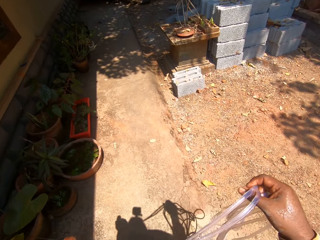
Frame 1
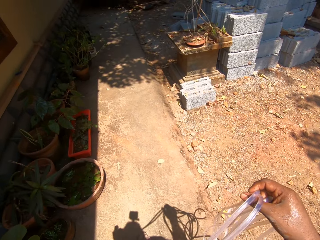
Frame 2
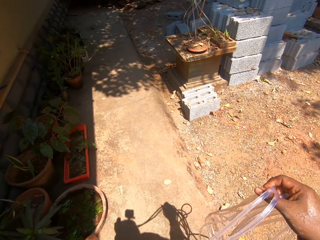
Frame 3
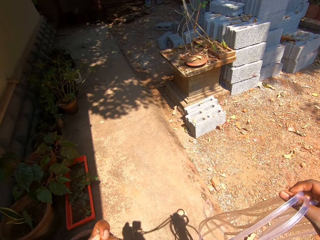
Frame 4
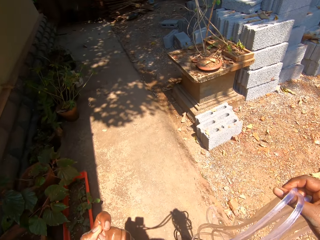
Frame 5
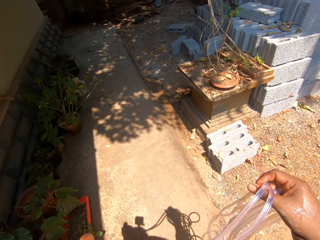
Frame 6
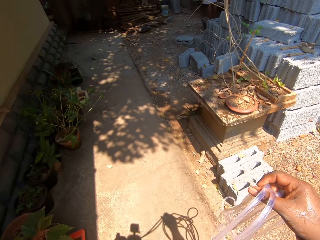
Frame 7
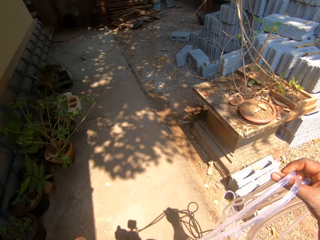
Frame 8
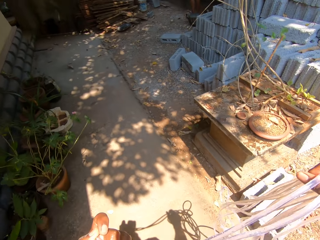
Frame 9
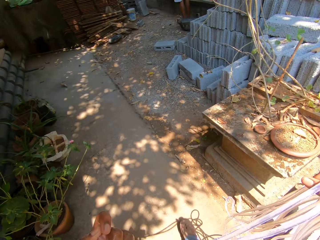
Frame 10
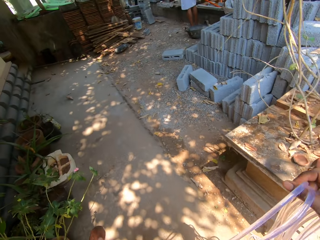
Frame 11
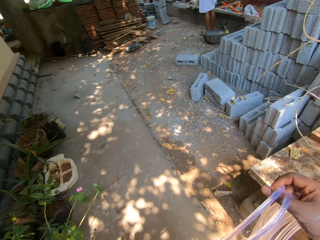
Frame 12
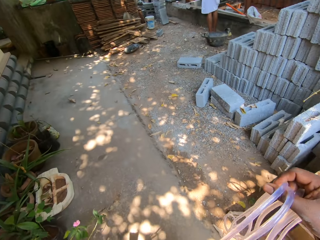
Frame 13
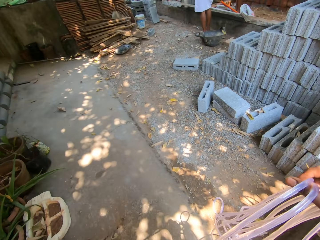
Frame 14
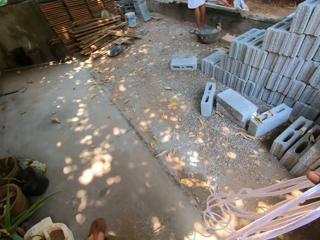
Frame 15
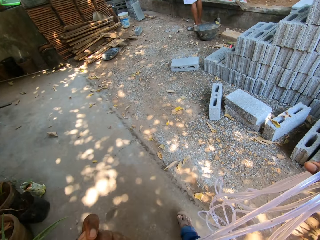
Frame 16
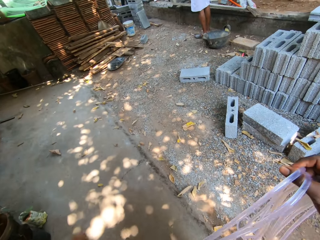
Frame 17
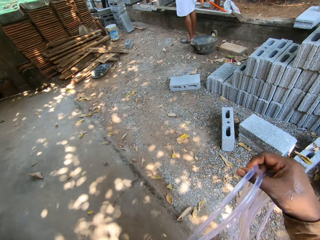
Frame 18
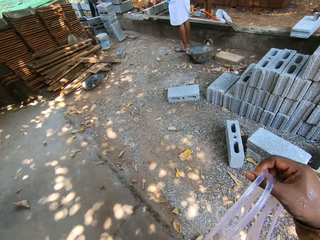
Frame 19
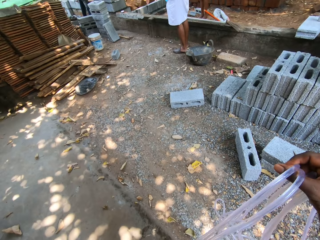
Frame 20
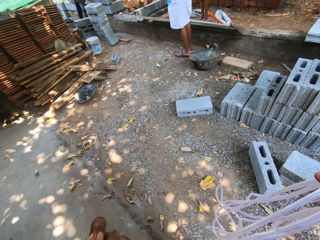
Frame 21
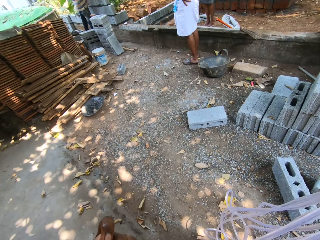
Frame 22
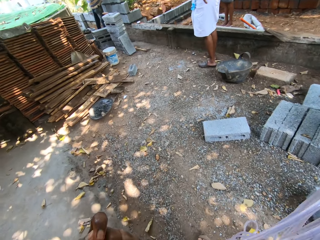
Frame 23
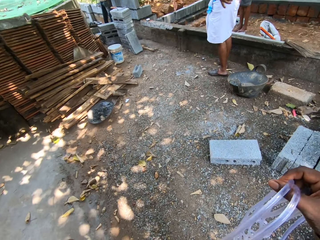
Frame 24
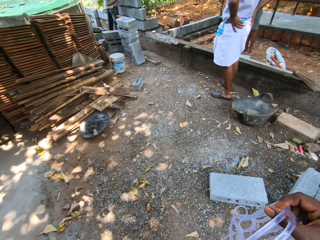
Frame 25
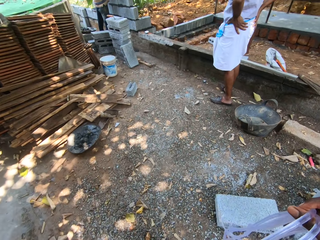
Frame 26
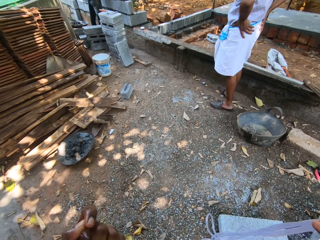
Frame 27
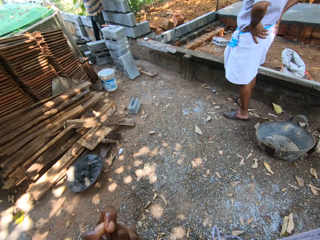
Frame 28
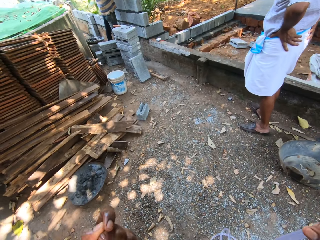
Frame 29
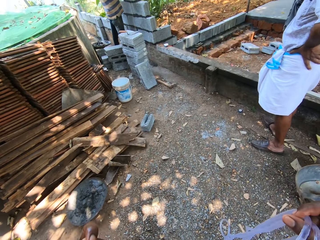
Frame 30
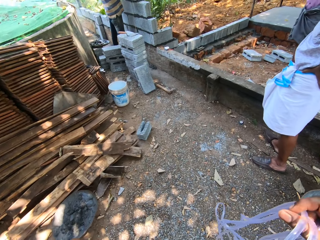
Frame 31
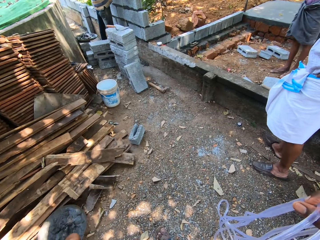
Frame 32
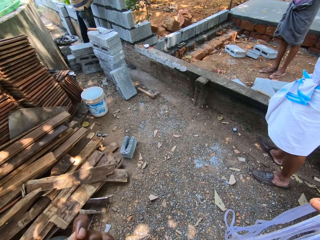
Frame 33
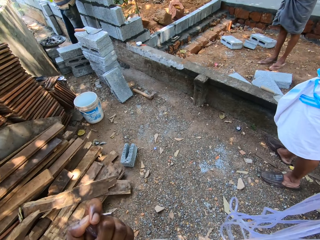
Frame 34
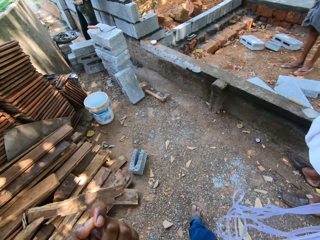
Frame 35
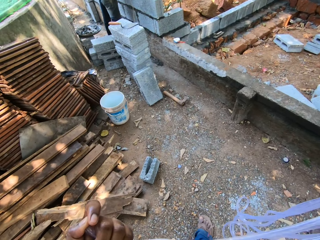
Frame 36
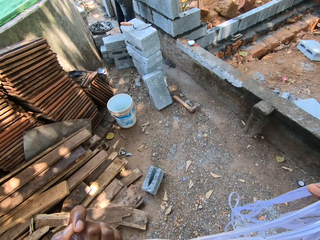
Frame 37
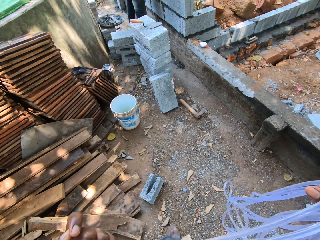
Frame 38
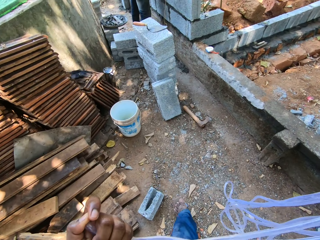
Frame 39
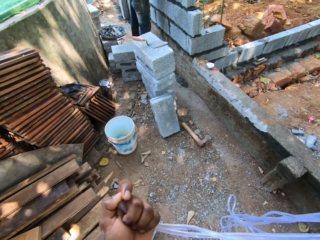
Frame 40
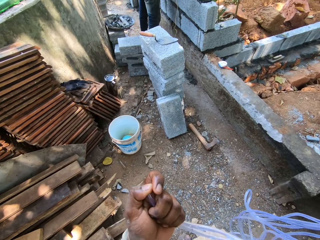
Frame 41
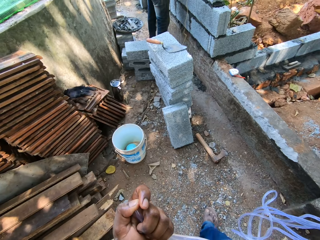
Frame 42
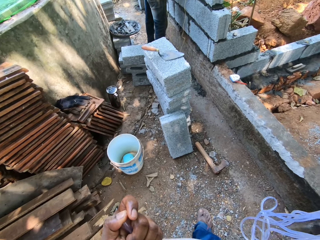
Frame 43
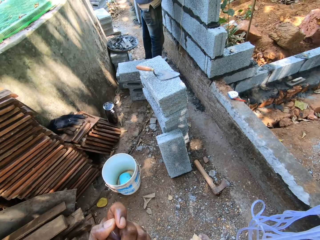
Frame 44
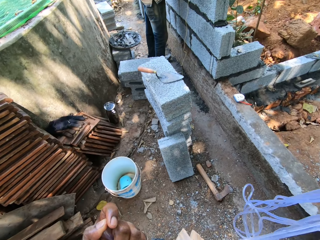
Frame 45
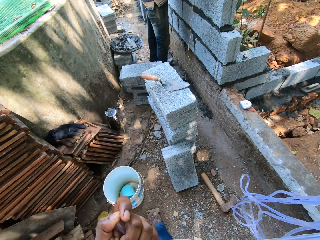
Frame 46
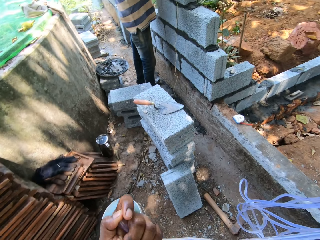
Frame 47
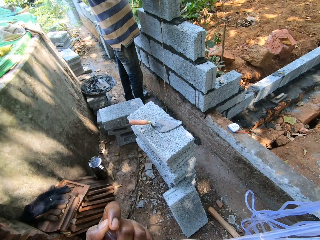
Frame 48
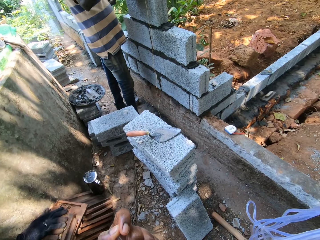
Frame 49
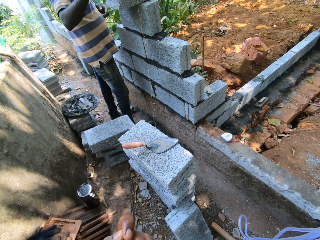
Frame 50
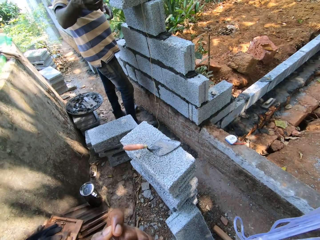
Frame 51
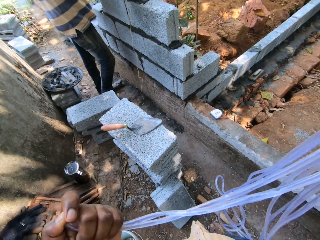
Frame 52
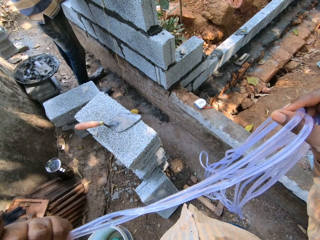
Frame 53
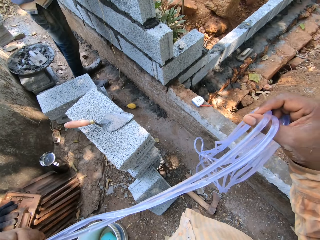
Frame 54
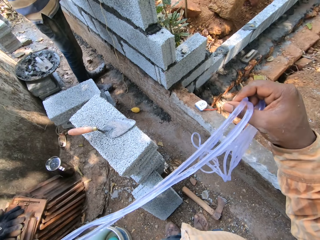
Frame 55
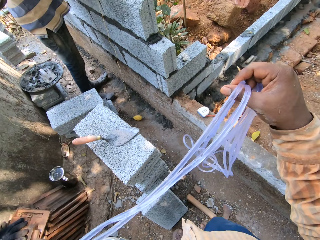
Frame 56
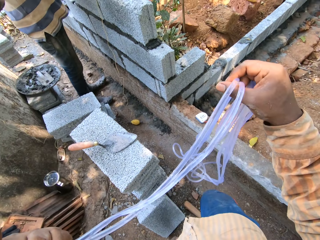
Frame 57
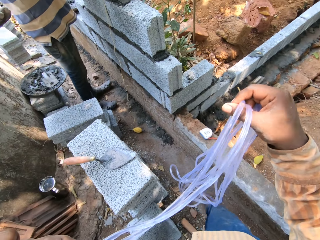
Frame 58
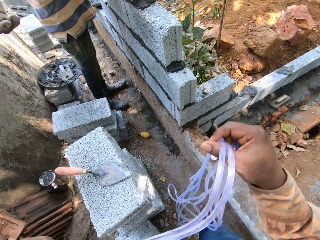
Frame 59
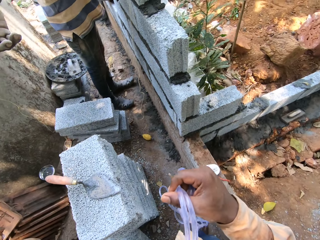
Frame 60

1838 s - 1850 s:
The camera wearer converses with a man.

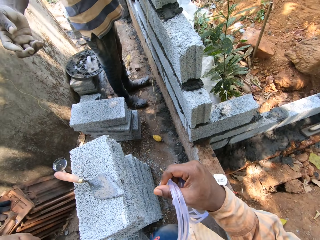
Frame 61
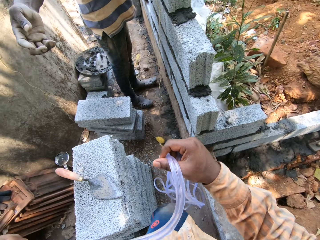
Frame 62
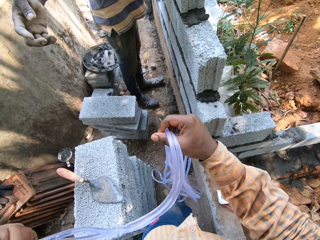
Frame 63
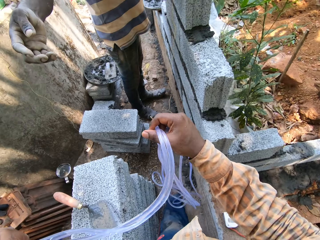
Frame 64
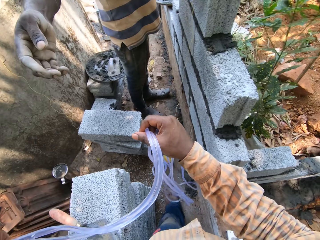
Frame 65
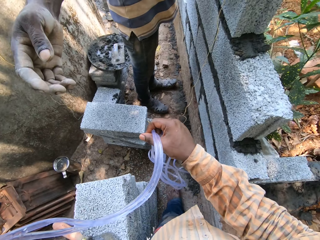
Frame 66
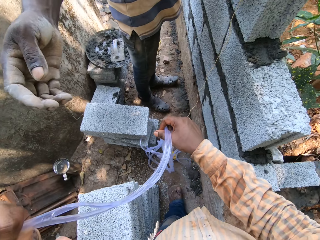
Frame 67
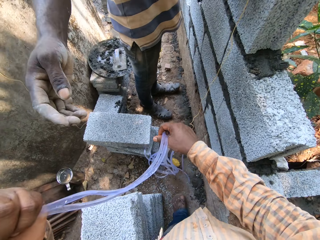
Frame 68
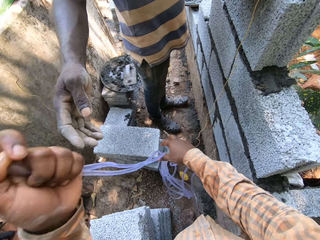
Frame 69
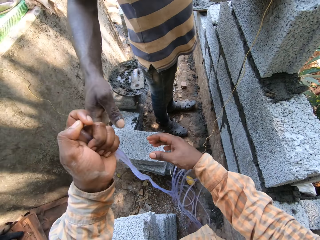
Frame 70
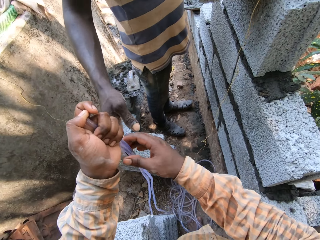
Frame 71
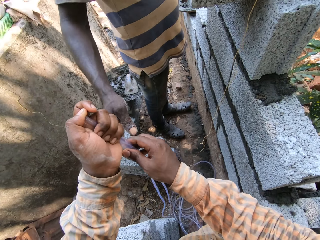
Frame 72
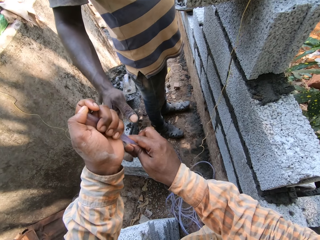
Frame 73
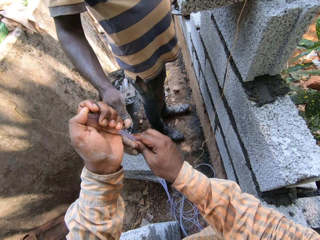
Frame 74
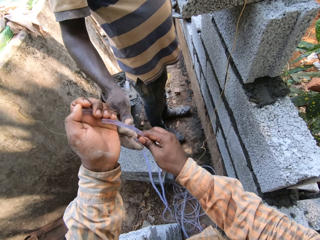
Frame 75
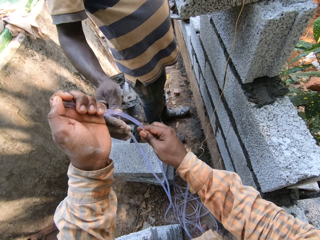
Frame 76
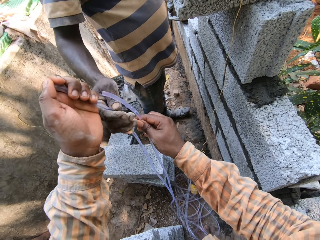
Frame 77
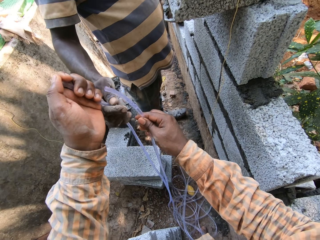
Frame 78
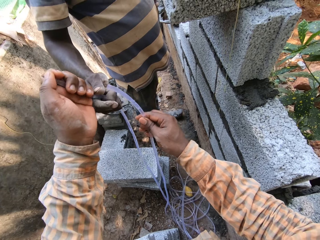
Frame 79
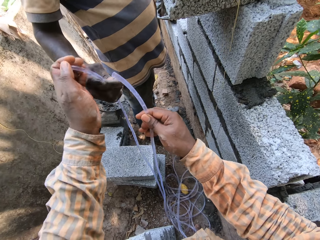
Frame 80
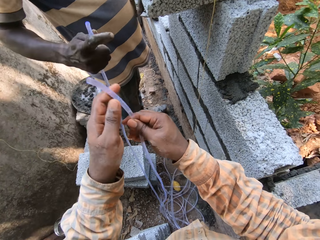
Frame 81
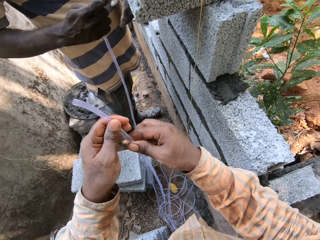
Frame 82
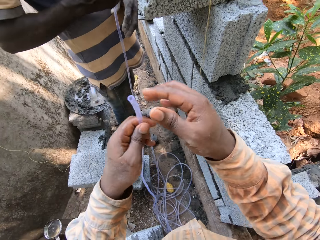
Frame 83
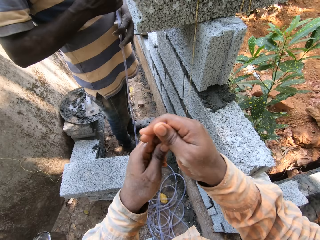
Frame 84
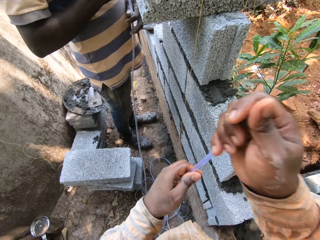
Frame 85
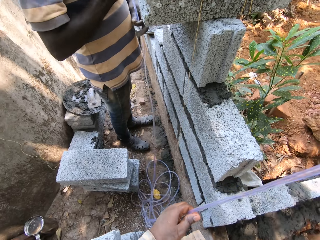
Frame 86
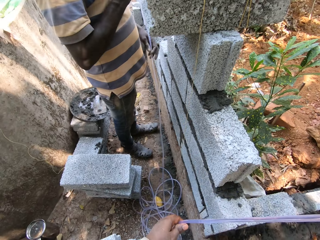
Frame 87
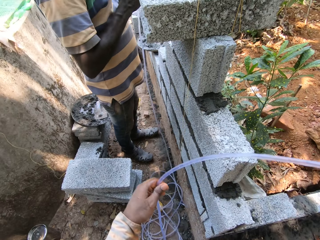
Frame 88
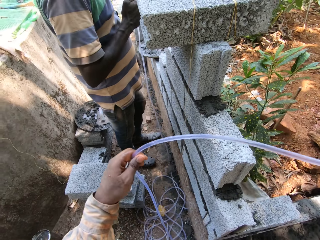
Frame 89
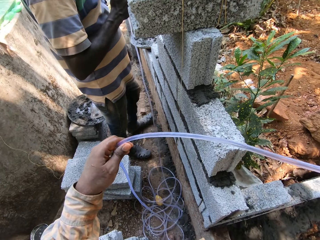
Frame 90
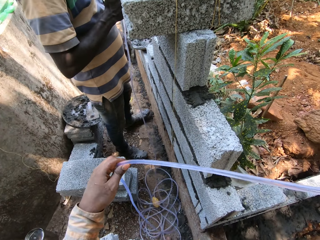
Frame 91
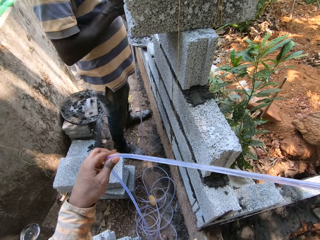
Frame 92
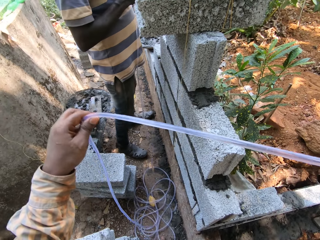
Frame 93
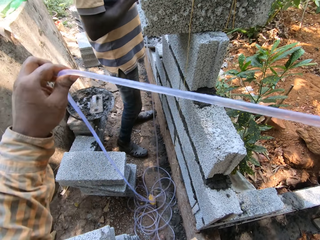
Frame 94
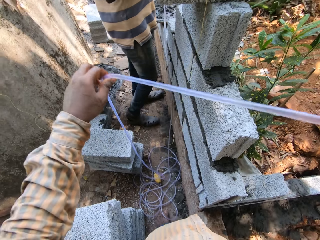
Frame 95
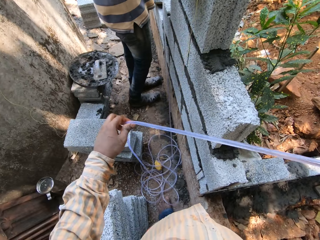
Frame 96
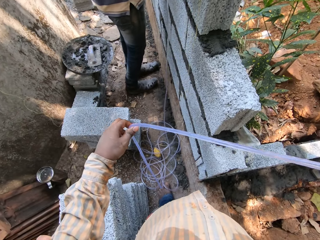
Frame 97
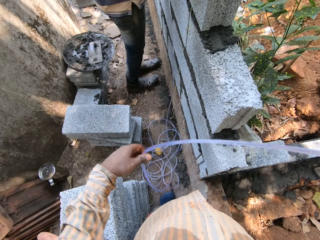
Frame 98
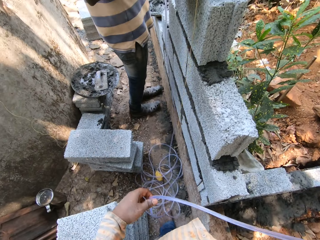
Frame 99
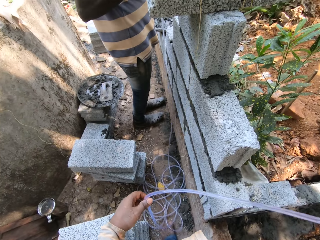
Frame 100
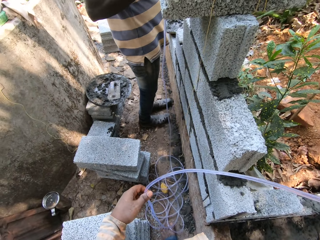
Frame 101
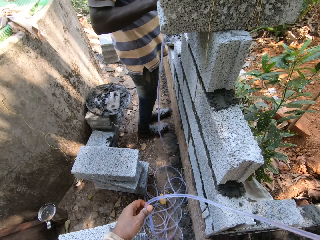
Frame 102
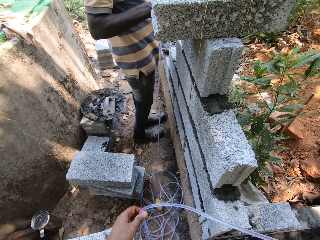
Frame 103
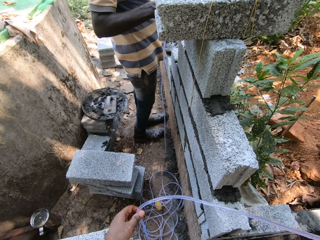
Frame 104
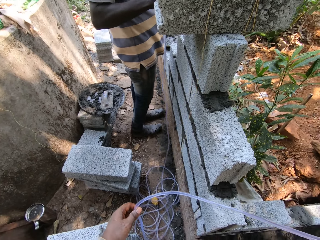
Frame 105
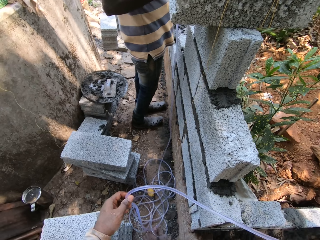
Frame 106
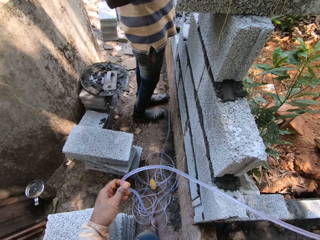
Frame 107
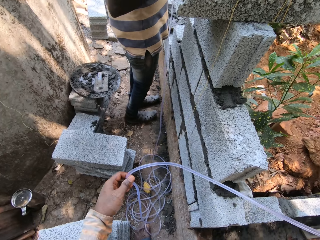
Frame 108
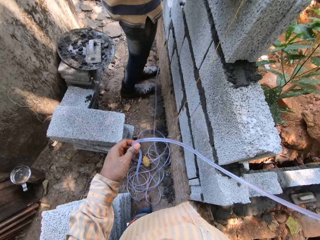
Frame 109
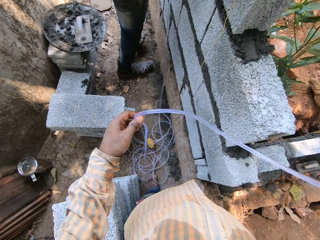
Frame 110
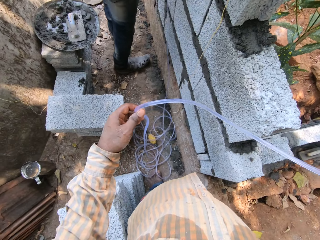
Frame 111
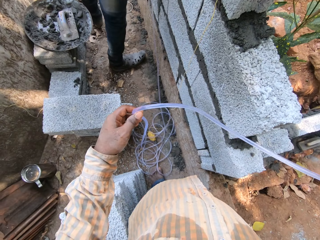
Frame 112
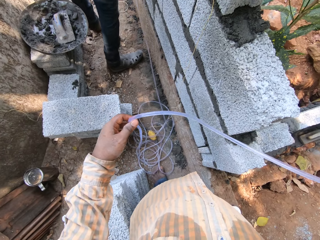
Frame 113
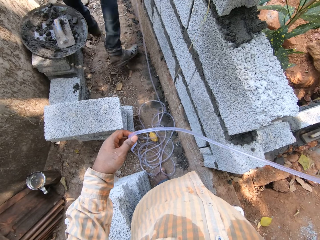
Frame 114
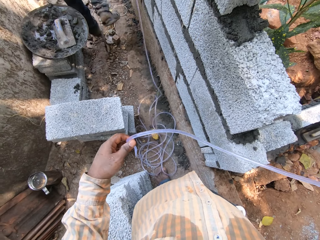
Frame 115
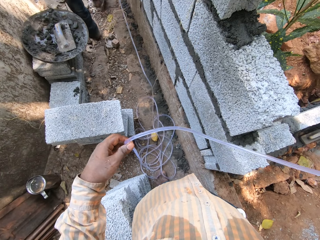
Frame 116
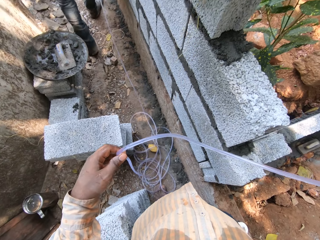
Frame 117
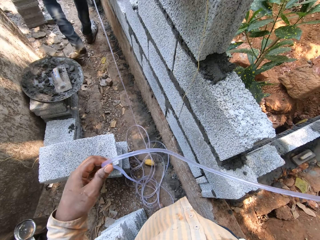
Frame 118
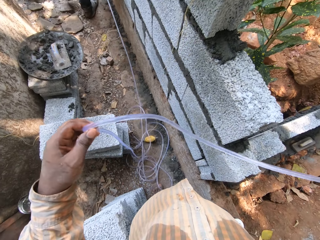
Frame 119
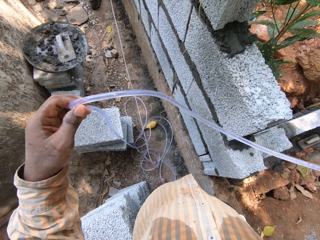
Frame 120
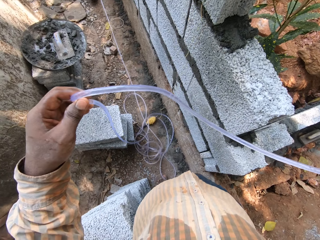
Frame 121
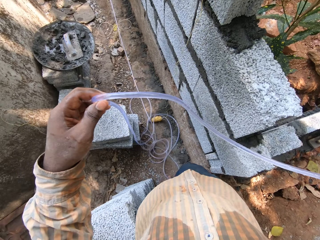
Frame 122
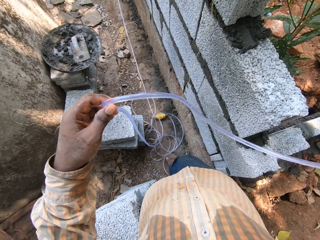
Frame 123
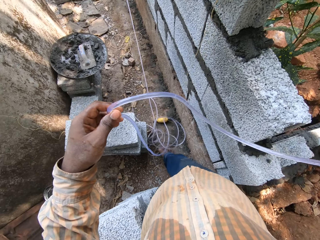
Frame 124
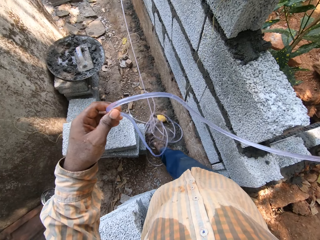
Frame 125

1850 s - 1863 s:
The camera wearer passes the hose pipe in his left hand to the man. He passes the pipe from his right hand to his left hand. He touches the pipe in both hands and adjusts the hose pipe. The man pulls the hose pipe.
